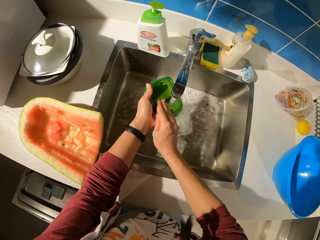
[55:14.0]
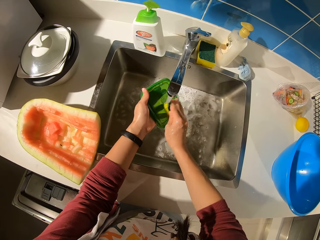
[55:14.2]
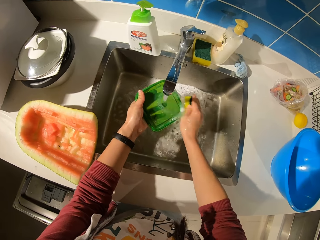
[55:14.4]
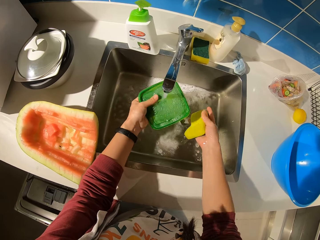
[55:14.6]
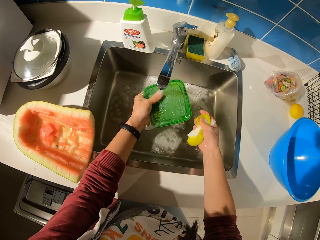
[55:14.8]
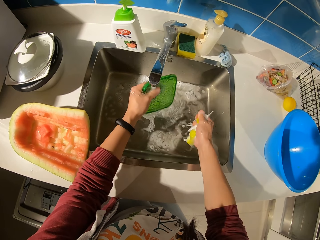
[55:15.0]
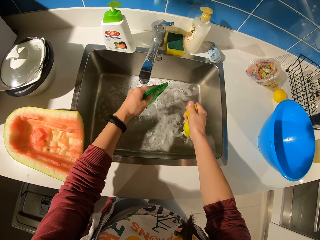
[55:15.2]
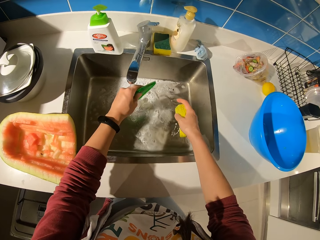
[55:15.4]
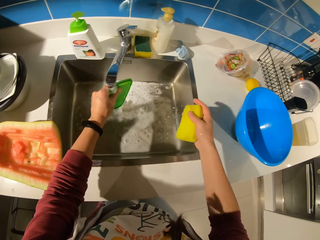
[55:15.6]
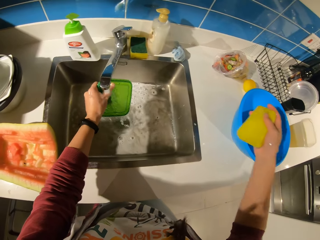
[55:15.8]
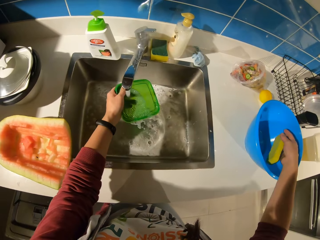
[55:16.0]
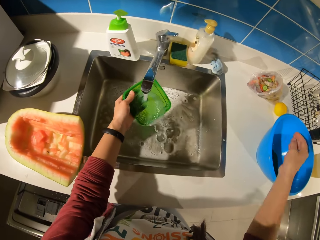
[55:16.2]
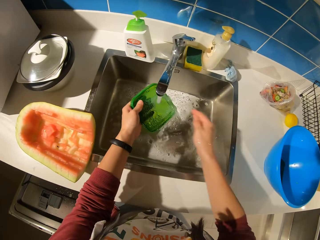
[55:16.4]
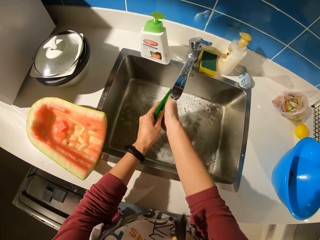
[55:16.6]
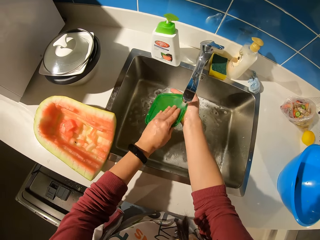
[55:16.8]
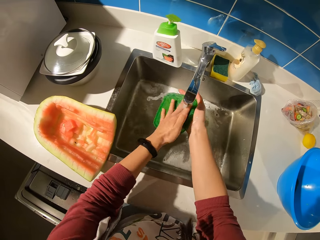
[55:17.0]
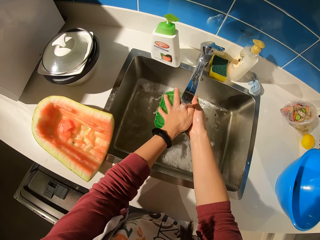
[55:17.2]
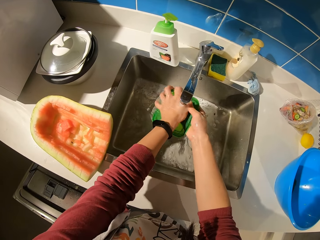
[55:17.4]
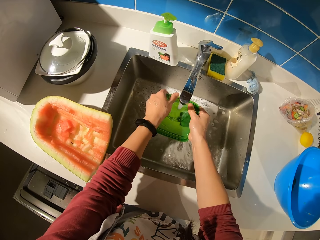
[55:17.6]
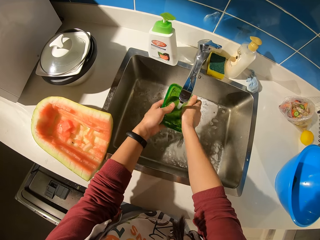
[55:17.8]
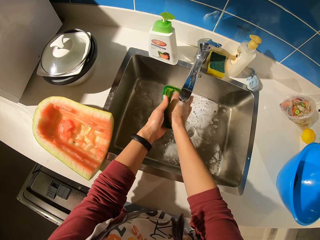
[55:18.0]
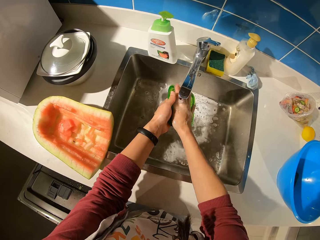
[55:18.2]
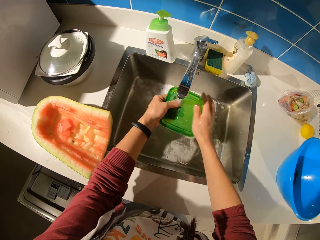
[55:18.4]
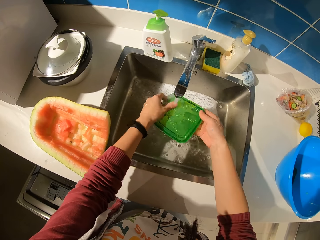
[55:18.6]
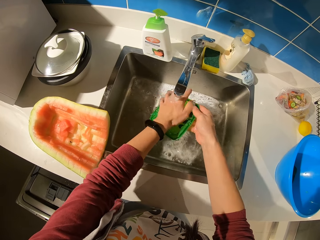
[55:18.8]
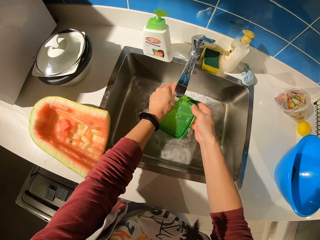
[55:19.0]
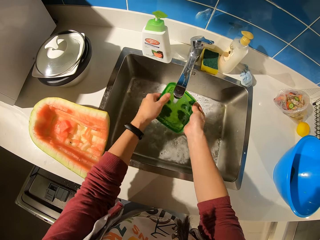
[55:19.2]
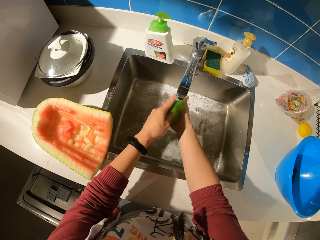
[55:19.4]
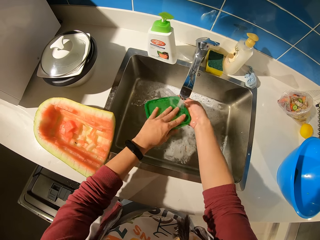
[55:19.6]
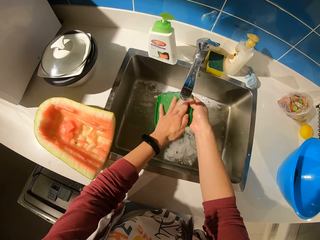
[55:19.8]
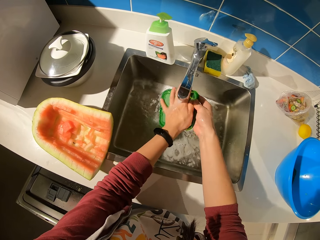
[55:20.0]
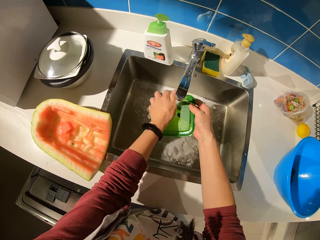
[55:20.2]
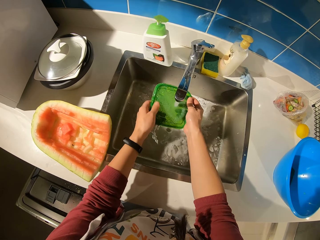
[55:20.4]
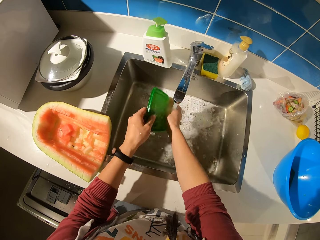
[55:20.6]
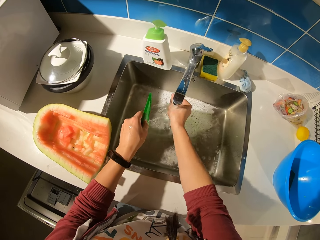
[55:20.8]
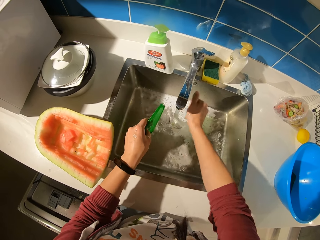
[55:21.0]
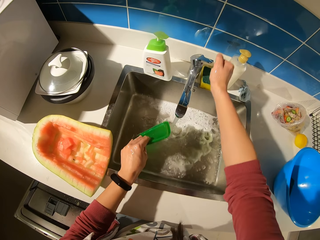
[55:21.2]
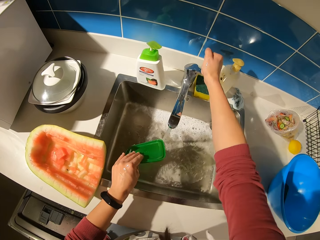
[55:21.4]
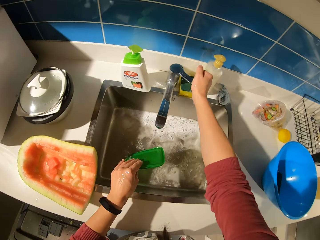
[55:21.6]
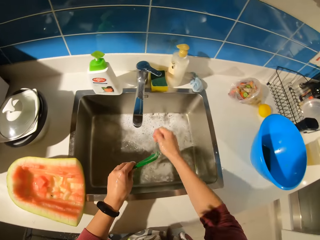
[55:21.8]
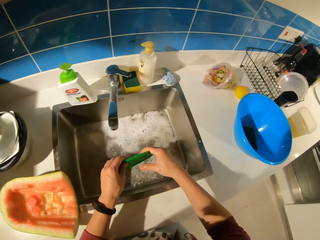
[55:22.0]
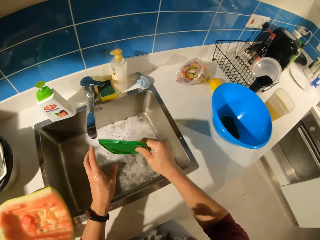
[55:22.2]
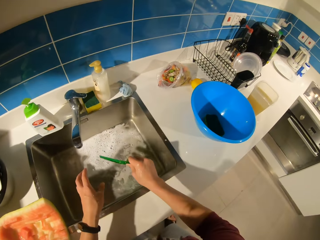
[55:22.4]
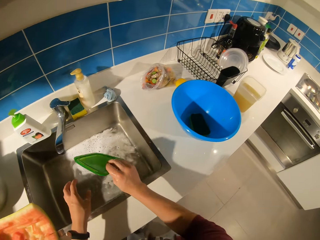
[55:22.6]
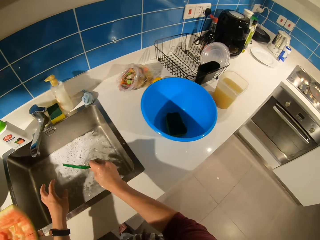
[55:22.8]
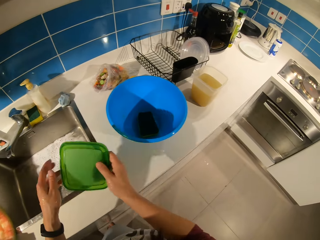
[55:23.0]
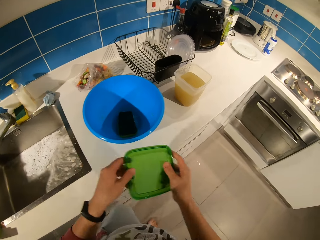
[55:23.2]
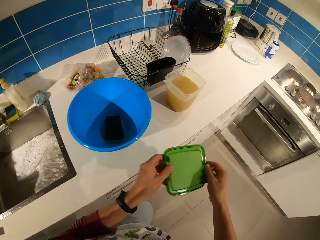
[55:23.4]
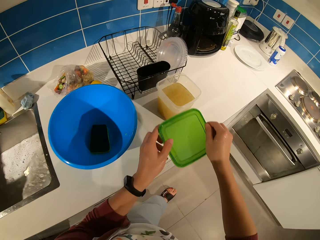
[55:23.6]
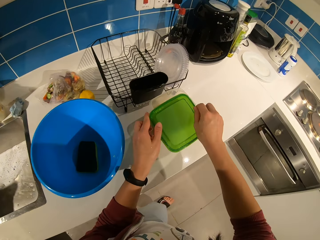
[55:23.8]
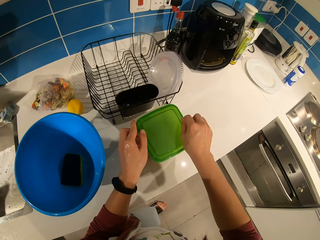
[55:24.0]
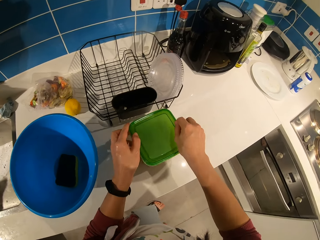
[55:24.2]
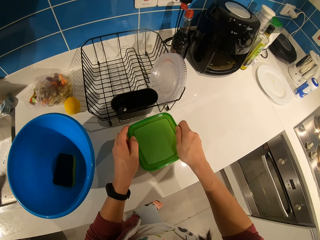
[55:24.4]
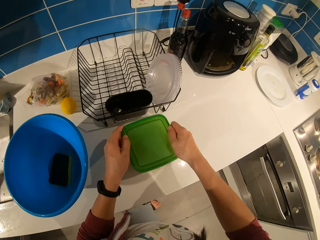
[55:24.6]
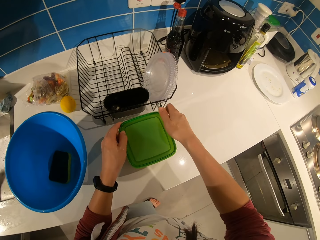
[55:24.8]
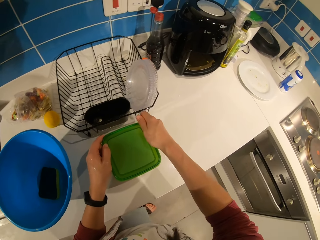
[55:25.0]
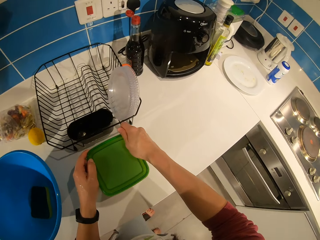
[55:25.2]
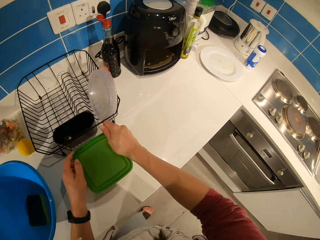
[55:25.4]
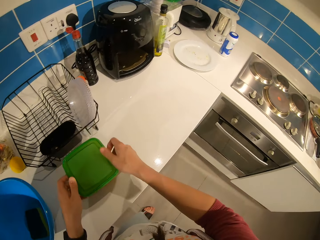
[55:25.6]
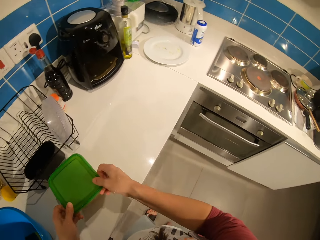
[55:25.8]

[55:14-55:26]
The camera wearer squeezes on the sponge with her hand. She moves her hand forwards. She places the sponge in the basin. She moves her hand towards the sink. She washes the lid with her hands. She moves her hand forwards. She closes the tap. She moves her hand towards the lid. She places the lid on her other hand. She shakes the lid with her hand. She holds the lid with both her hands. She moves the lid towards the container on the countertop. She closes the container with the lid.

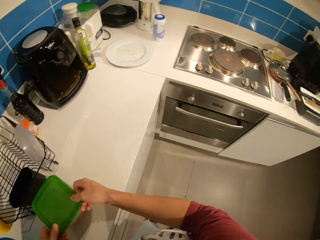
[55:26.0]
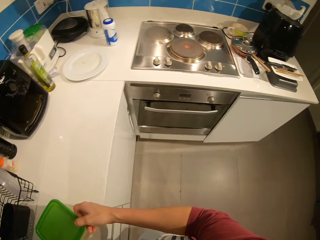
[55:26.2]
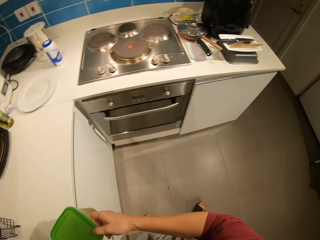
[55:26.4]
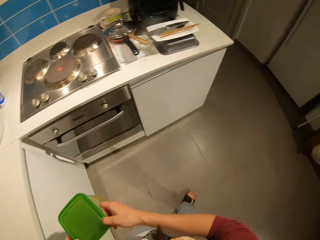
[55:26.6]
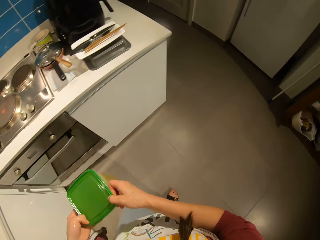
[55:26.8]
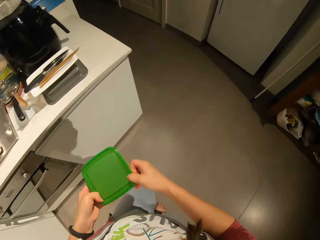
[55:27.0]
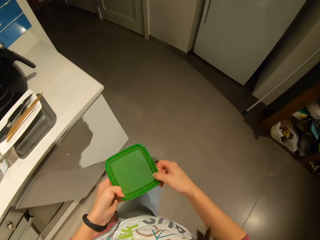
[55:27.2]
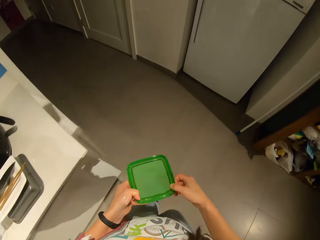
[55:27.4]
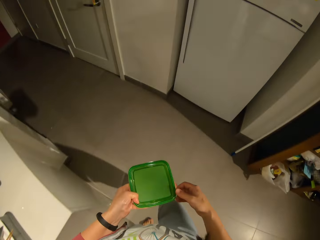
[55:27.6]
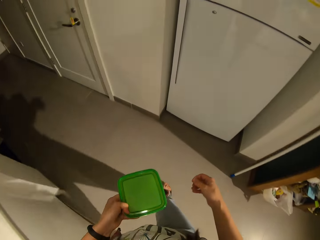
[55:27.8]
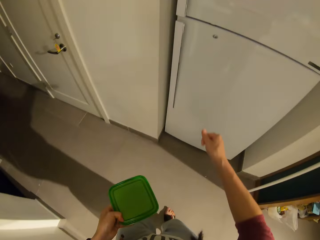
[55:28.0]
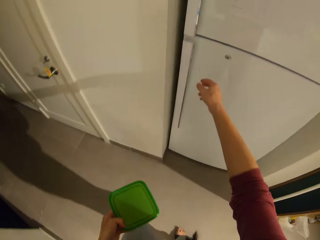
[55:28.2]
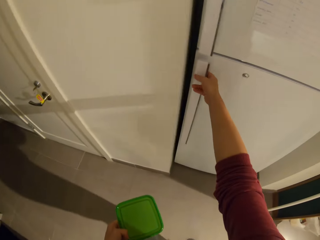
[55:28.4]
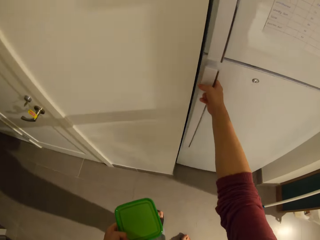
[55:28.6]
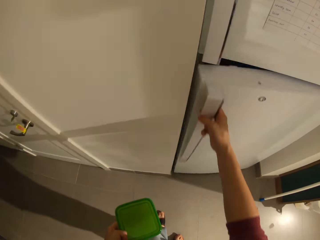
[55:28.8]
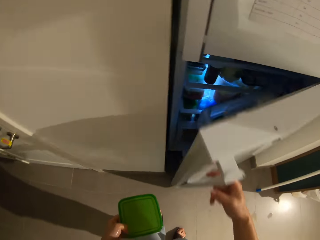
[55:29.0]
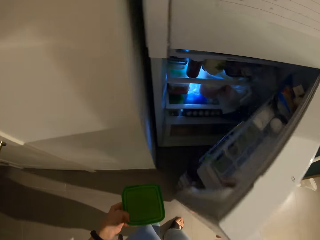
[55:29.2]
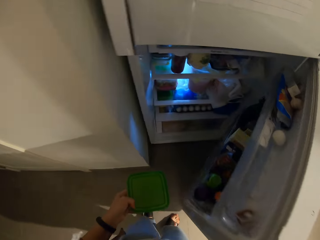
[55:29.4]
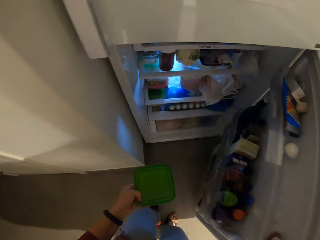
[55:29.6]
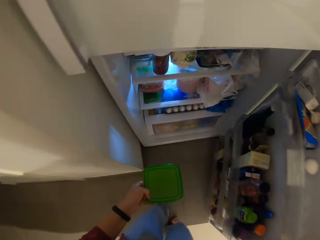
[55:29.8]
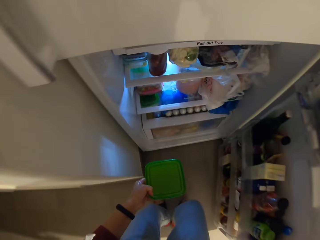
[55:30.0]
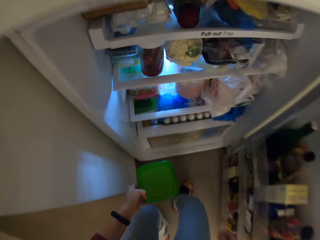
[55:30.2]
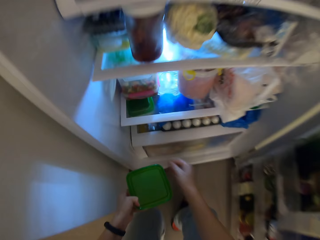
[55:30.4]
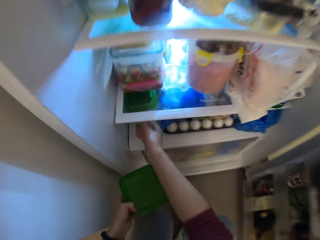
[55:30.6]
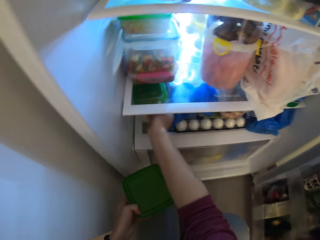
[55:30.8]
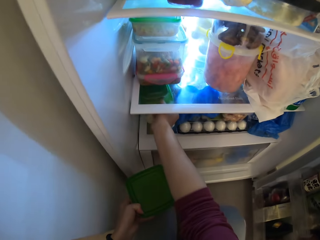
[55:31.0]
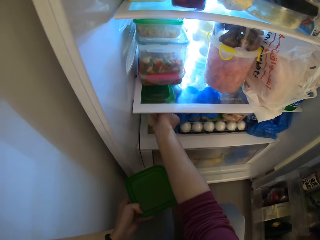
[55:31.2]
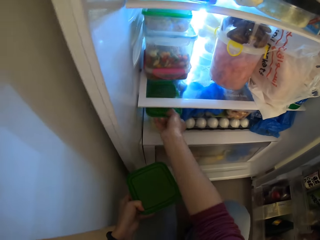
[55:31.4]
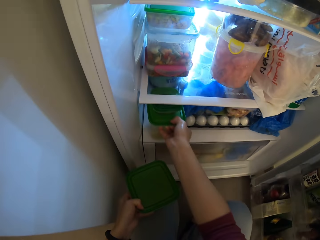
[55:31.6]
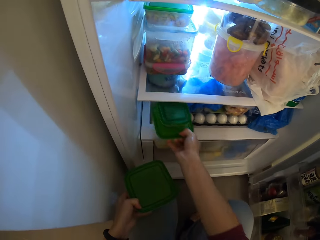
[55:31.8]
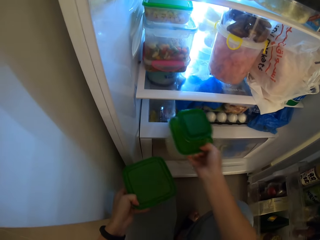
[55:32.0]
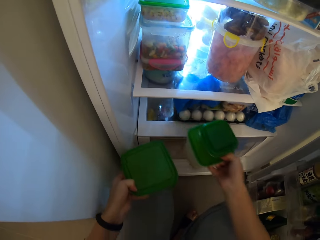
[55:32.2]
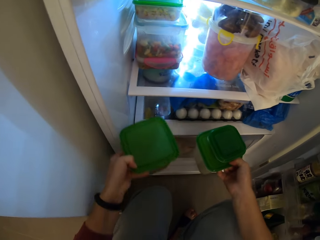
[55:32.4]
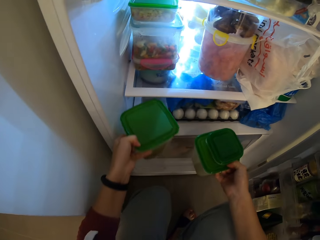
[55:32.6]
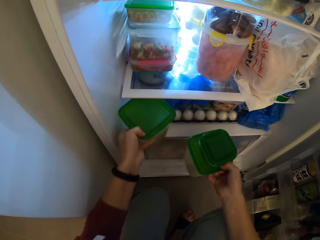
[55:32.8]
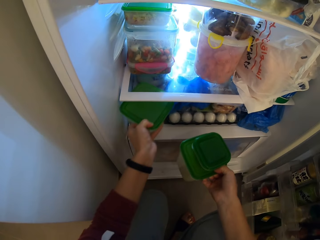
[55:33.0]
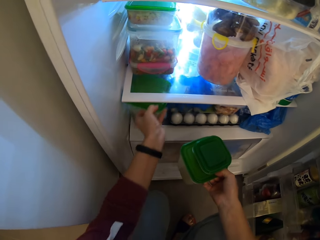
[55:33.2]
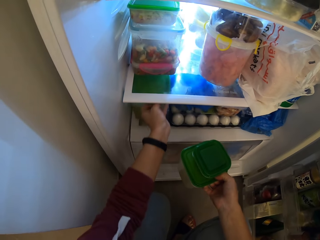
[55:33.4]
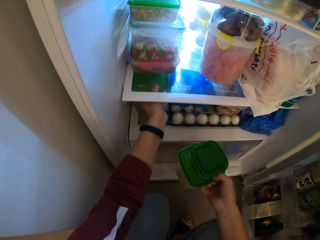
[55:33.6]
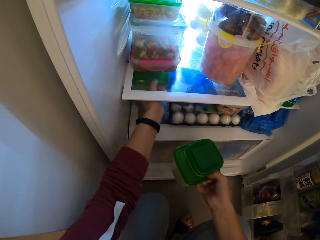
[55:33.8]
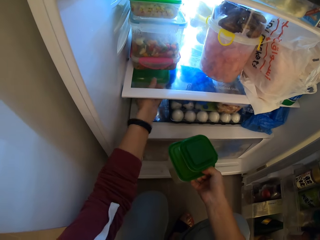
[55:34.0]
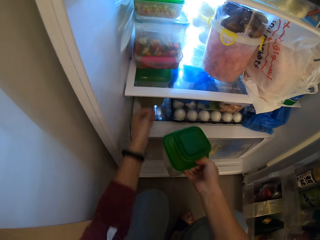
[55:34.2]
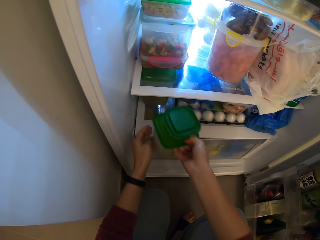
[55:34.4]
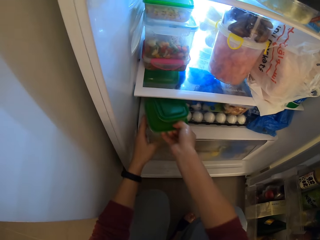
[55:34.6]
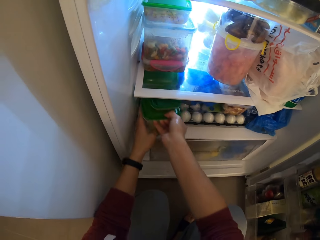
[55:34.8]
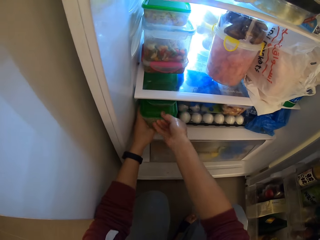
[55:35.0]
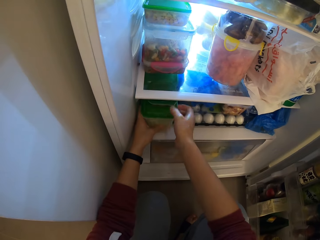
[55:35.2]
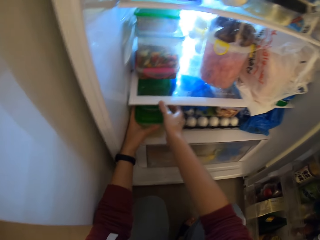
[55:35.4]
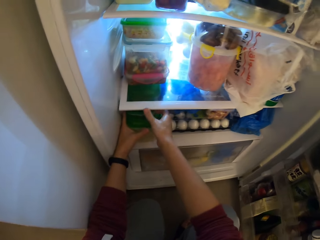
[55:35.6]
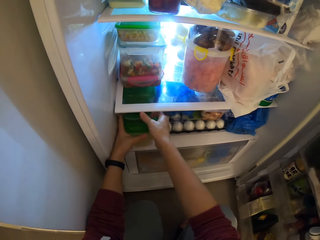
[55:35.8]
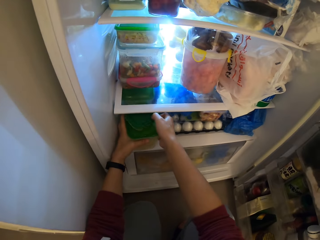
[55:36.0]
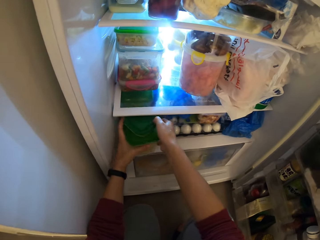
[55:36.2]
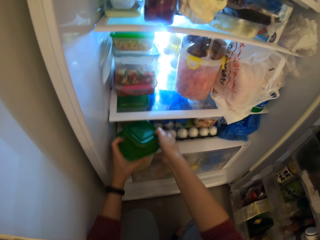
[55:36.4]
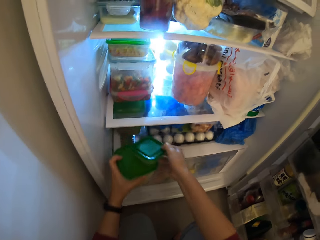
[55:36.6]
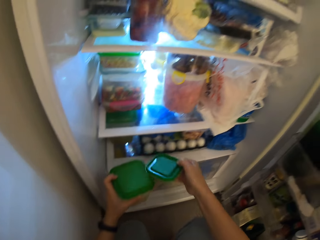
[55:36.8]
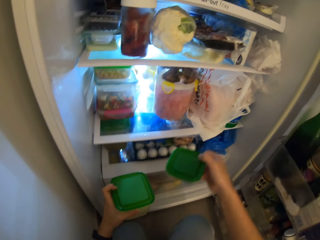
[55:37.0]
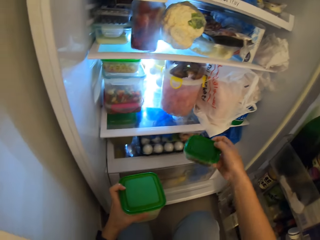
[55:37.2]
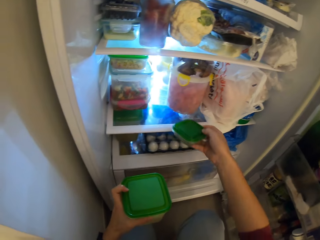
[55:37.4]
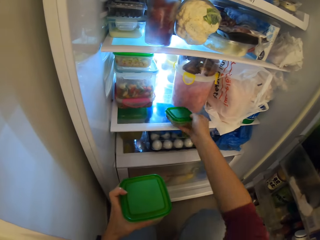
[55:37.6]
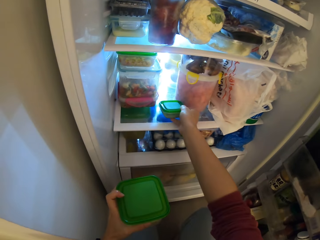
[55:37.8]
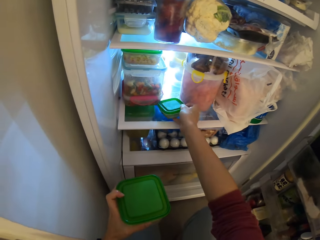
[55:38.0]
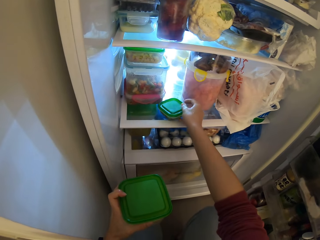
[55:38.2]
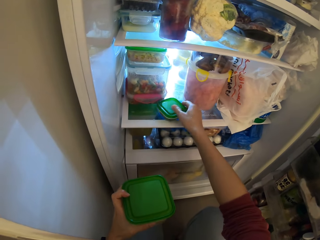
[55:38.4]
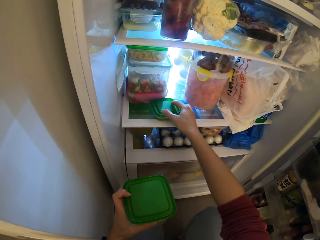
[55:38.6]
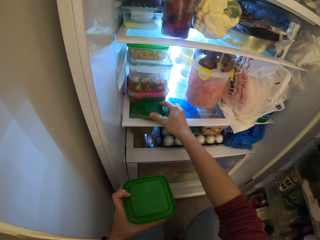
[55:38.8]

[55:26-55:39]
The camera wearer pushes the container towards her. She moves the plate from the table. She walks away from the countertop. She moves her hand forwards. She holds the fridge door with her hand. She opens the fridge door. She squats towards the floor. She moves her hand forwards. She pulls on the container with her hand. She adjusts plates in the fridge. She moves her other hand forwards. She places the container inside the fridge. She inserts the other containers in the fridge. She pulls on the containers. She separates the containers. She moves her hand upwards. She places the container on the fridge. She pushes the container forwards.
